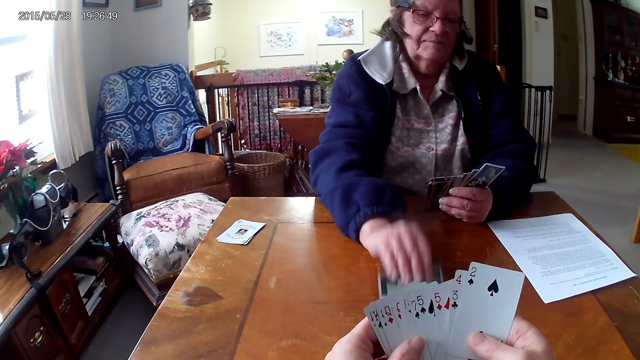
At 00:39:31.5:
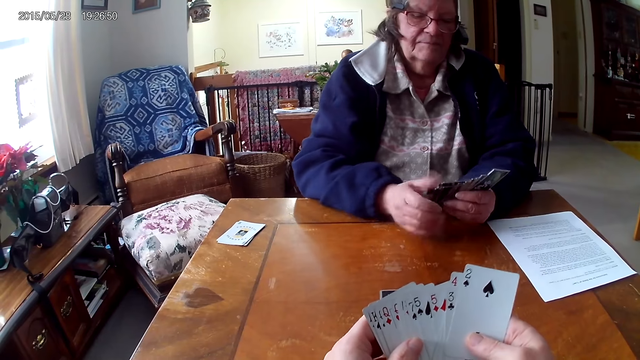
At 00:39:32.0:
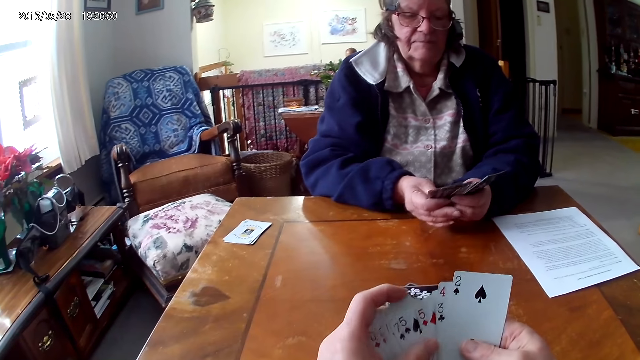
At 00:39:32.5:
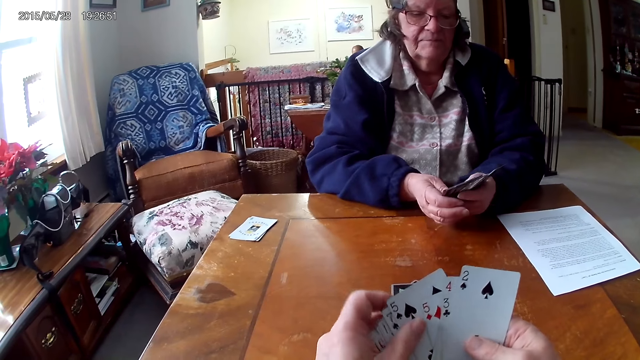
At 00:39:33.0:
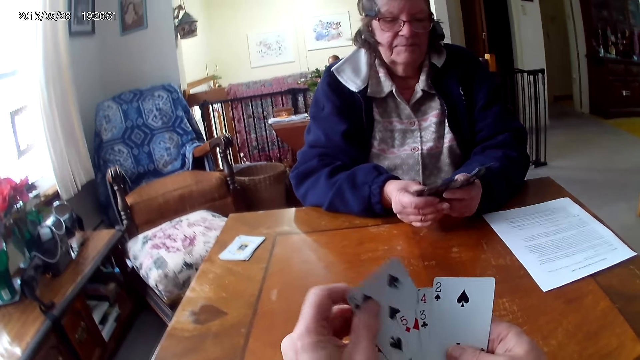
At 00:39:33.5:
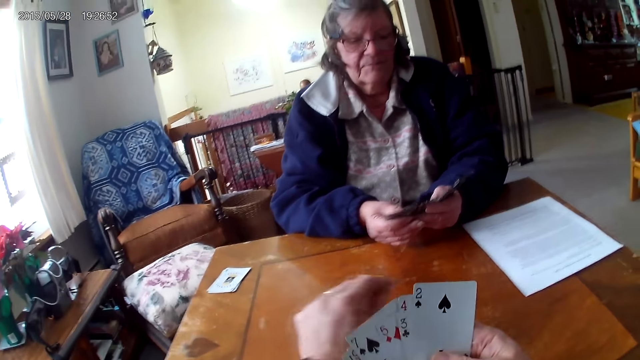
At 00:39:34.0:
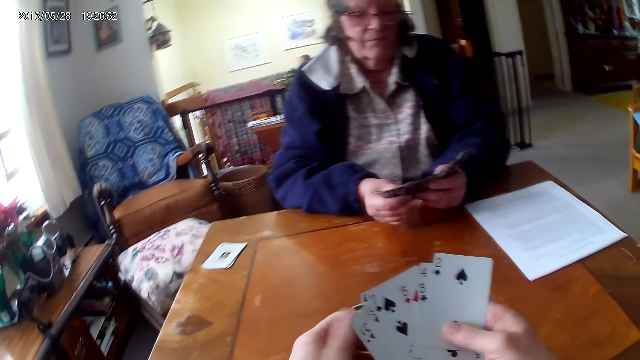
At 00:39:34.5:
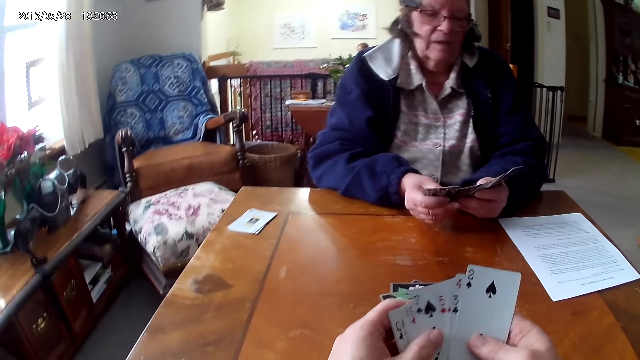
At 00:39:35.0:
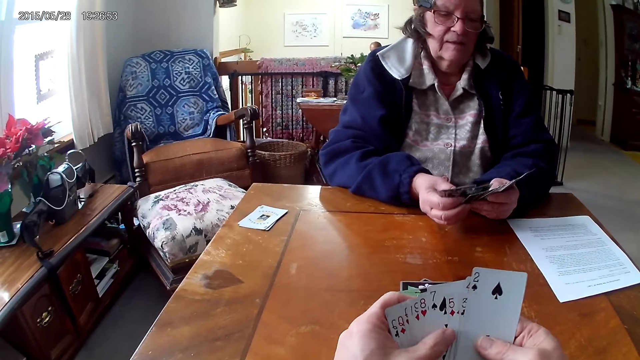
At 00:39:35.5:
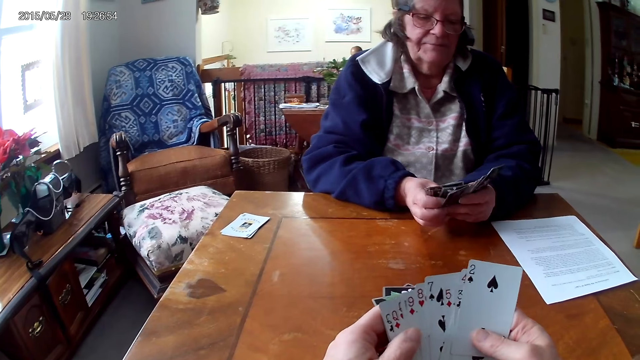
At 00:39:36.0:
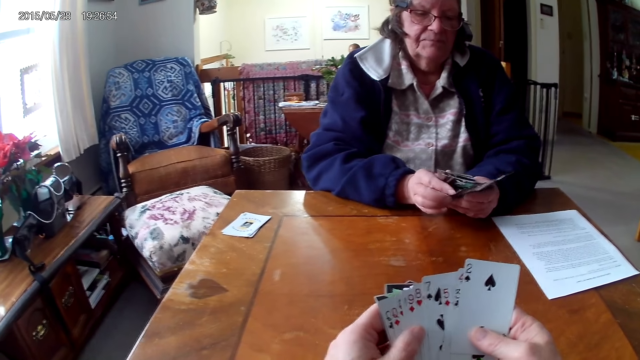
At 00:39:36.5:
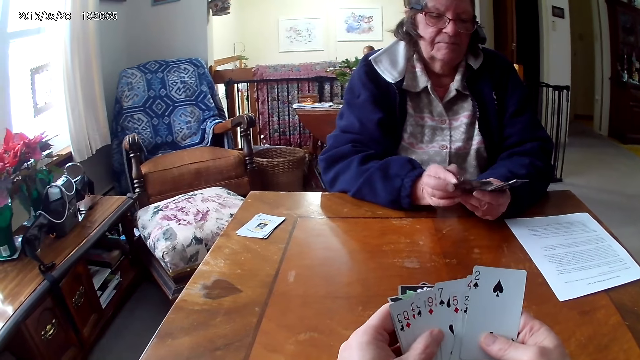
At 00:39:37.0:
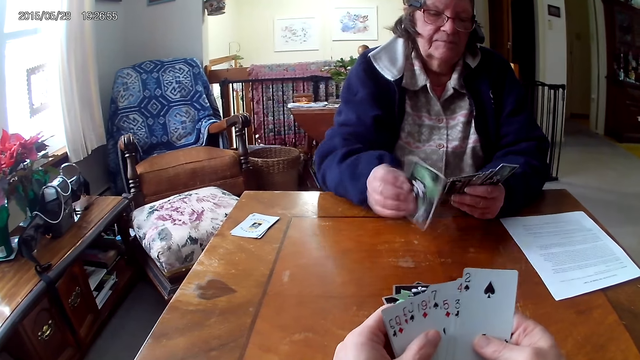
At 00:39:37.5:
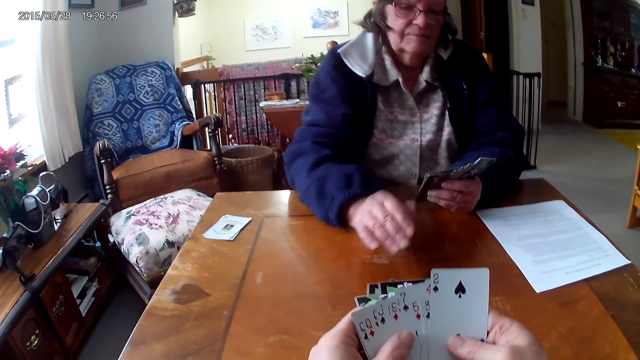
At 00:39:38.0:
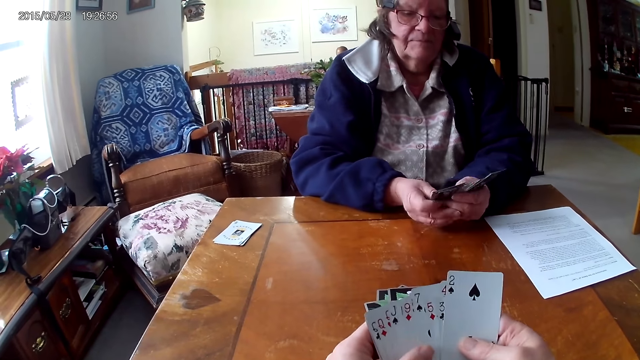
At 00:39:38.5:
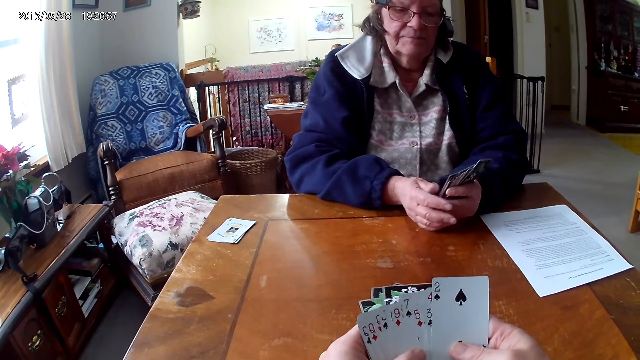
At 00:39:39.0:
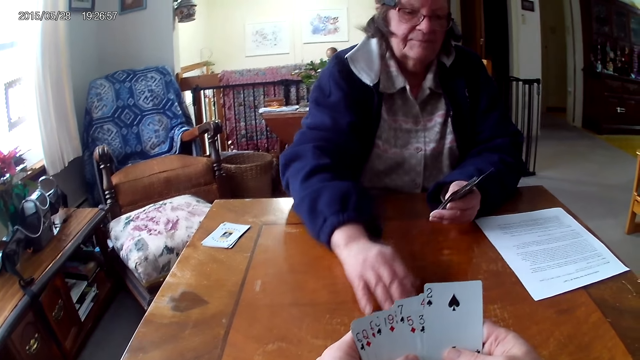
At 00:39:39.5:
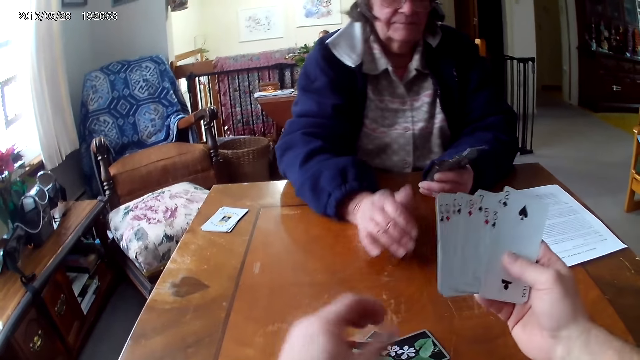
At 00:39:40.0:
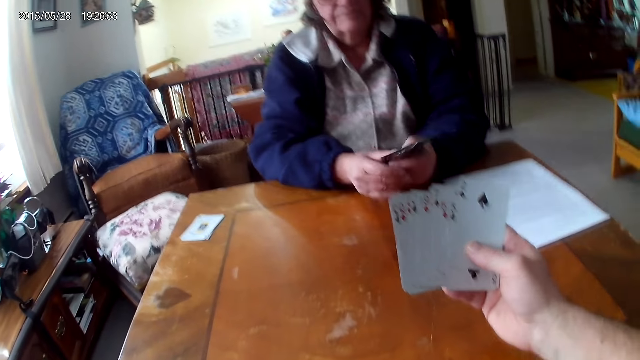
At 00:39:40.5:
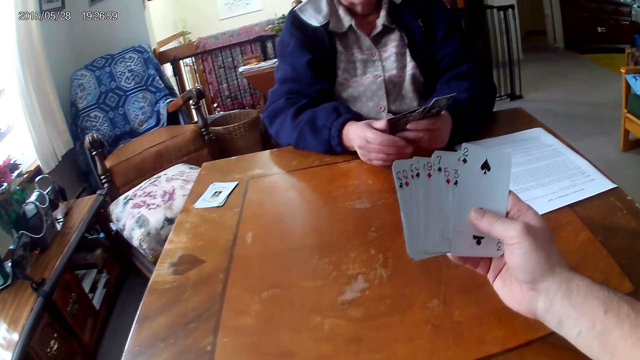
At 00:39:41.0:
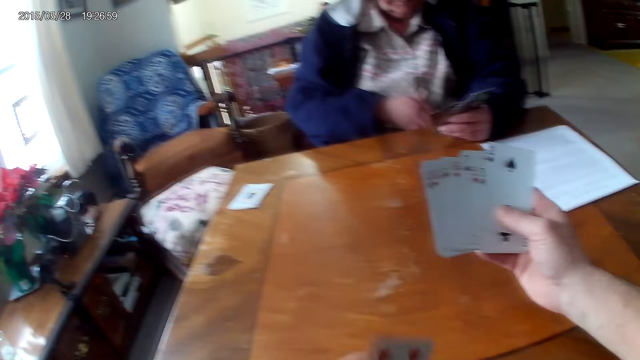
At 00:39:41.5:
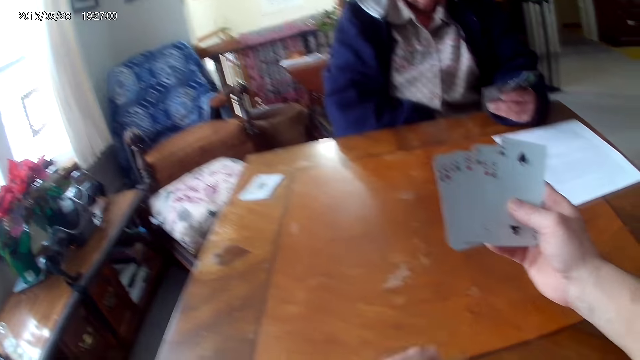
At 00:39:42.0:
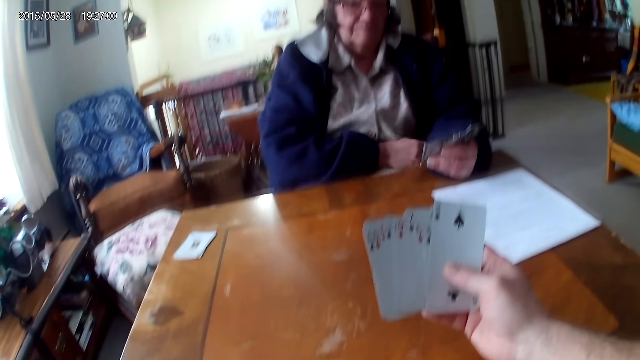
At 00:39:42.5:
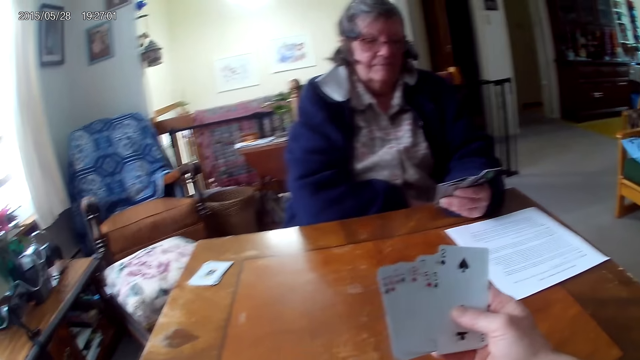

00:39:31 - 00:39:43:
A woman throws a card on the table. The camera wearer throws a card on the table. They arrange the cards. The woman throws a card on the table and pushes the cards. The camera wearer picks the cards from the table.

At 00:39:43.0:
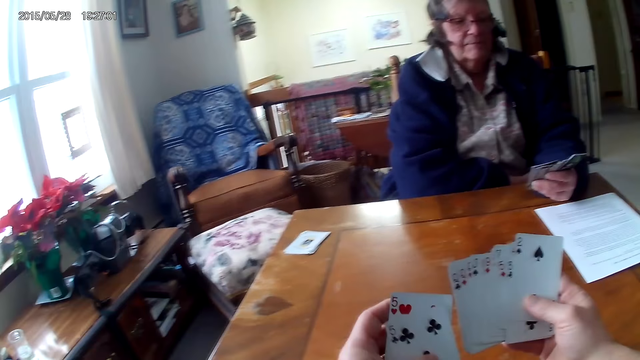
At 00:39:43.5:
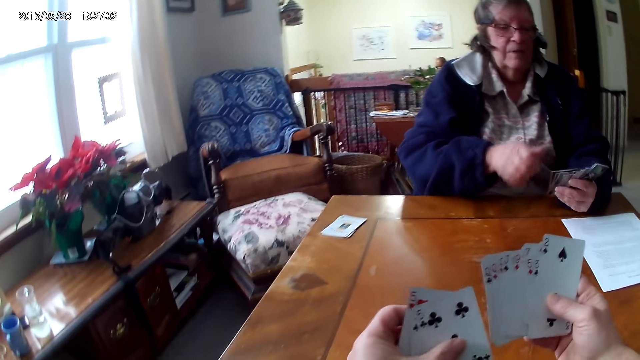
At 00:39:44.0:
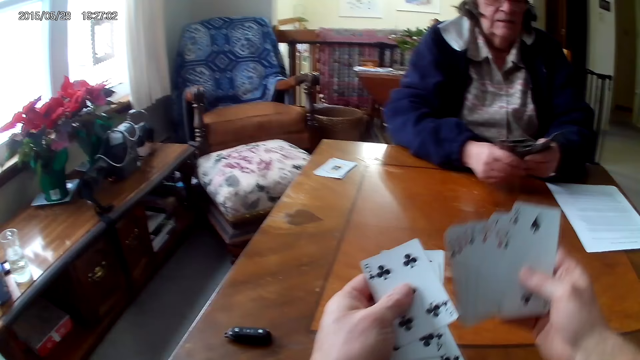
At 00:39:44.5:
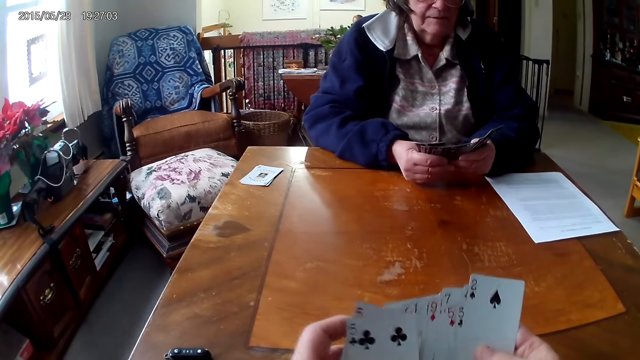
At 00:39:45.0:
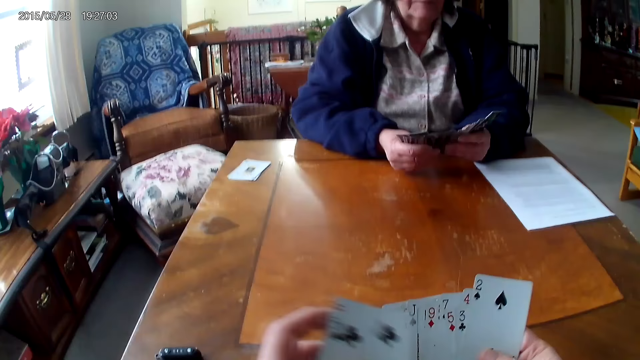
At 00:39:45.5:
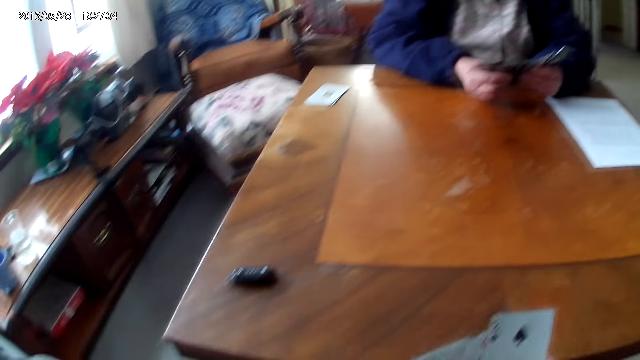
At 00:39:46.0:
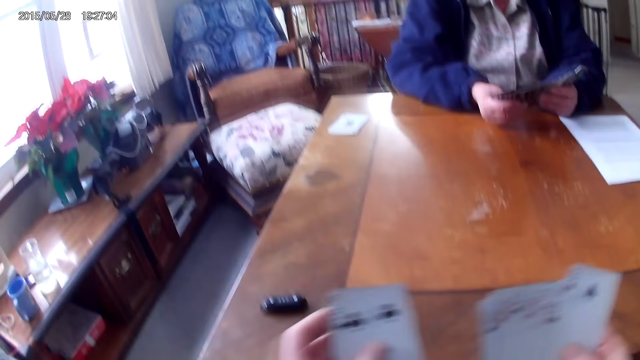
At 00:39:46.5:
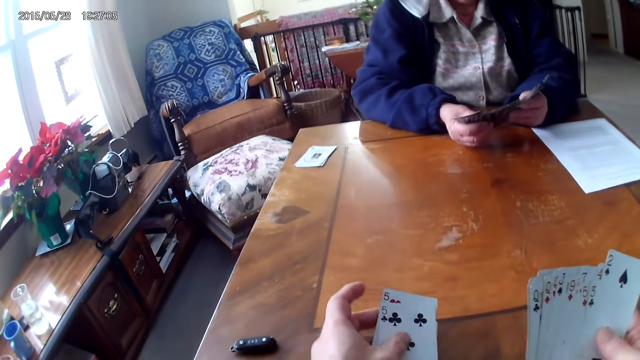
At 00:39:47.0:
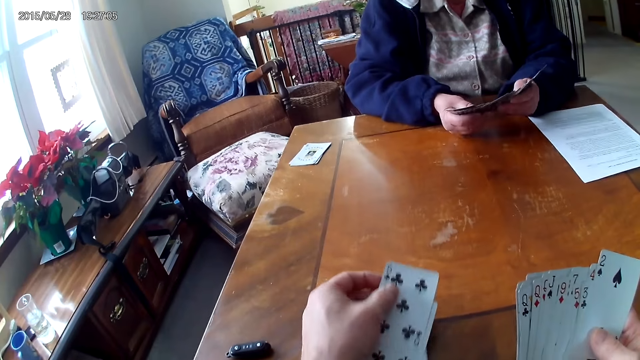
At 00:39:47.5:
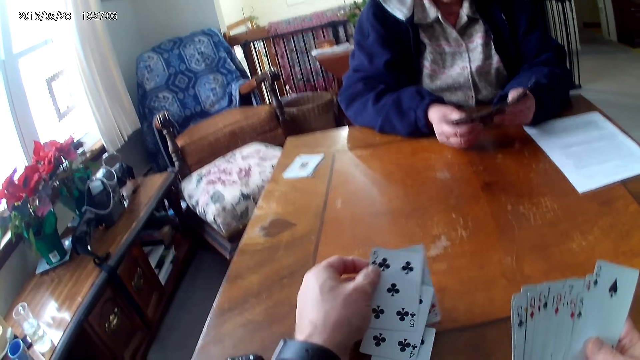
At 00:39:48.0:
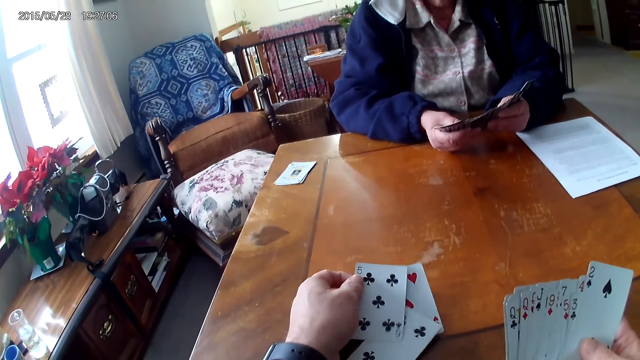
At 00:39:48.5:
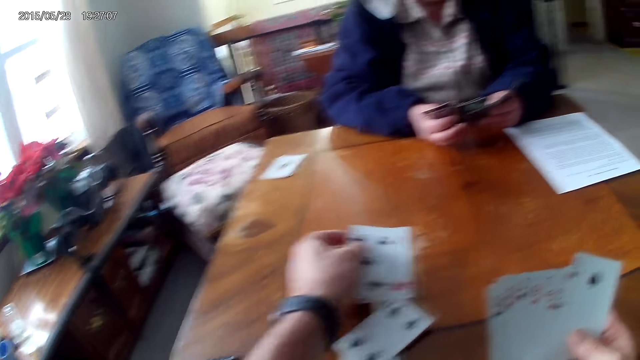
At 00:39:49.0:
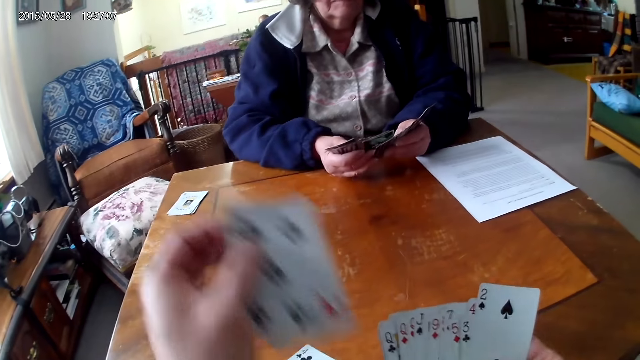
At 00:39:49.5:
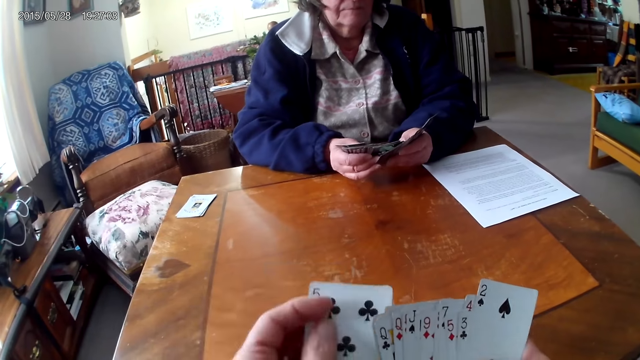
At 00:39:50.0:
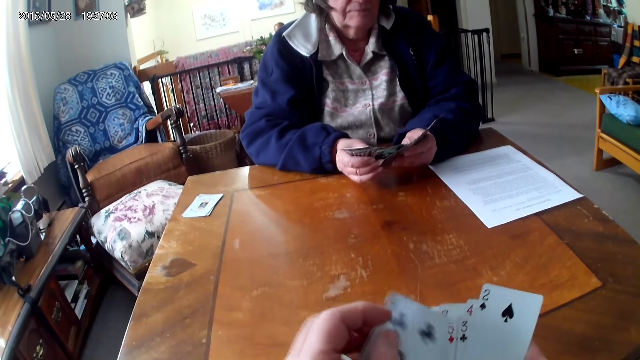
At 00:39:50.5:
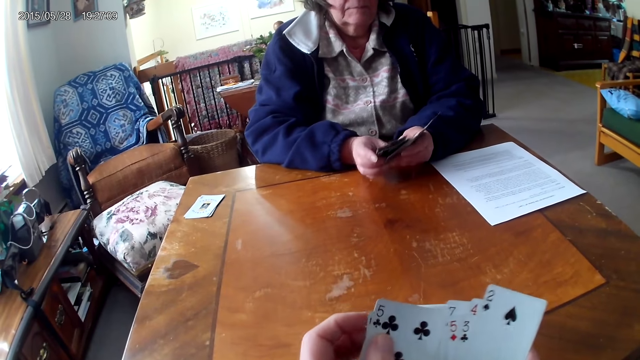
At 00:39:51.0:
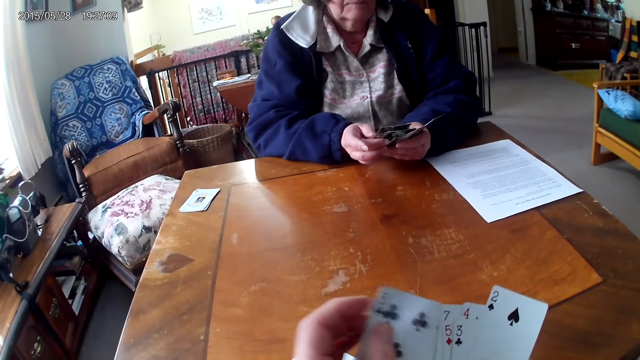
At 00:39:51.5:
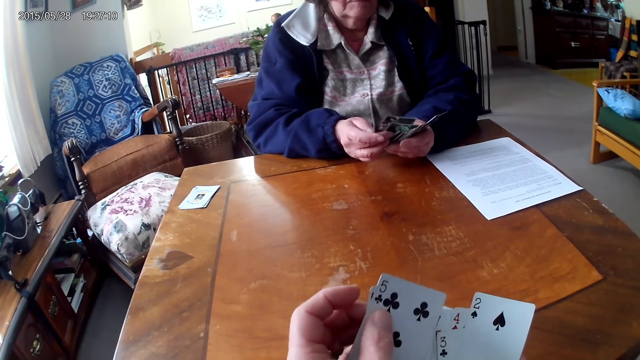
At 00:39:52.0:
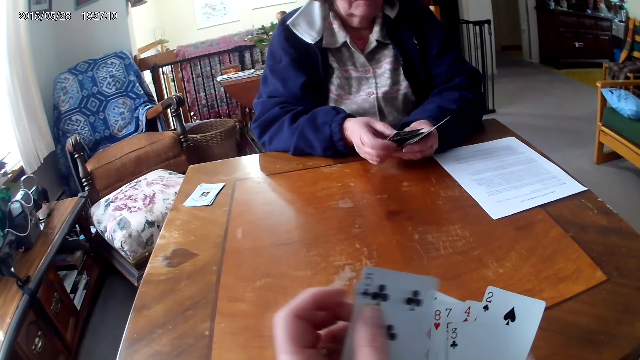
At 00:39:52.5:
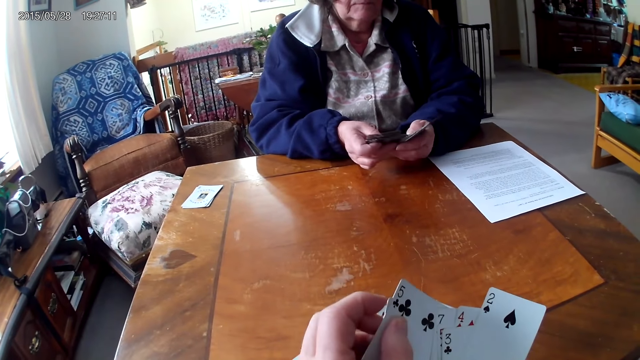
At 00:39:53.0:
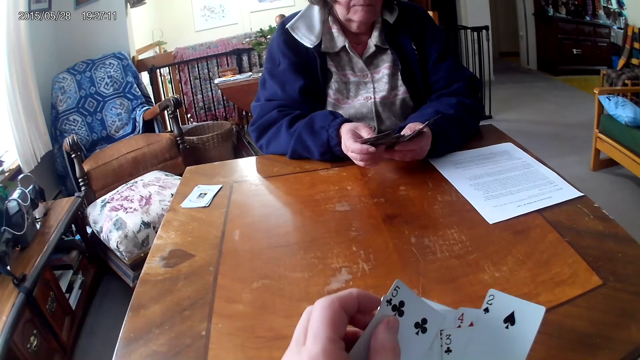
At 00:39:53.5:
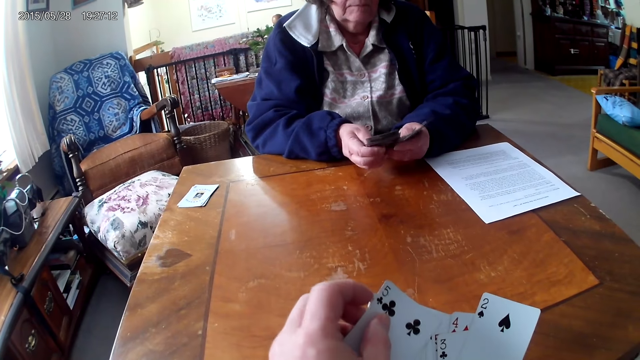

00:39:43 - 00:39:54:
The camera wearer arranges the cards. They drop the cards on the table.
